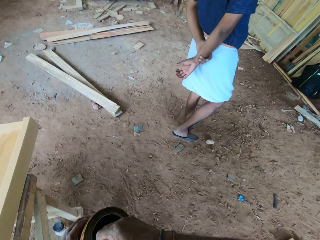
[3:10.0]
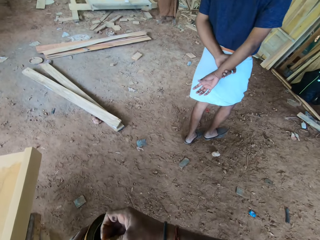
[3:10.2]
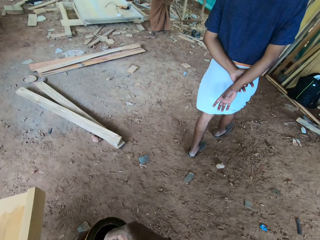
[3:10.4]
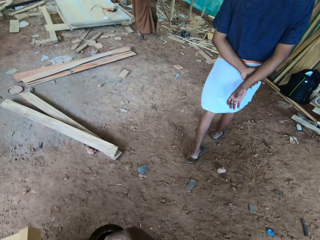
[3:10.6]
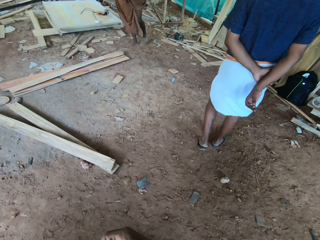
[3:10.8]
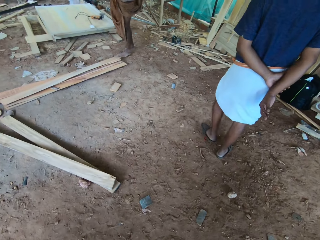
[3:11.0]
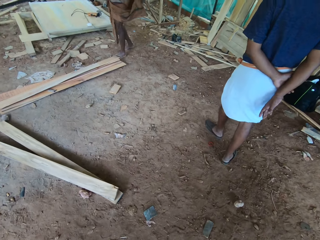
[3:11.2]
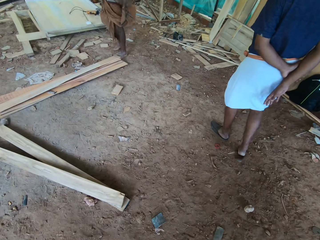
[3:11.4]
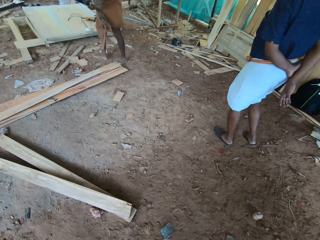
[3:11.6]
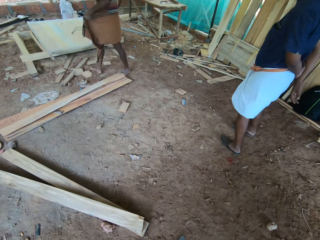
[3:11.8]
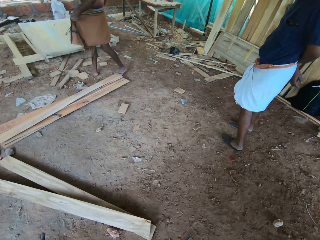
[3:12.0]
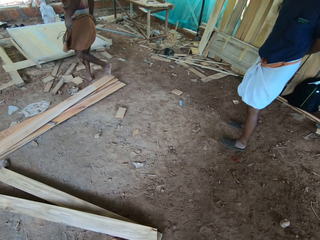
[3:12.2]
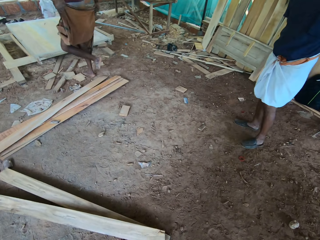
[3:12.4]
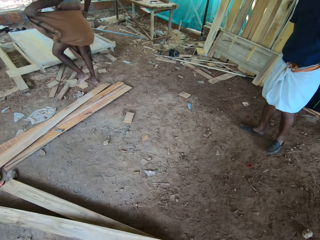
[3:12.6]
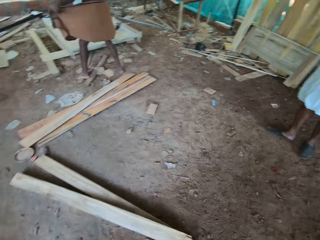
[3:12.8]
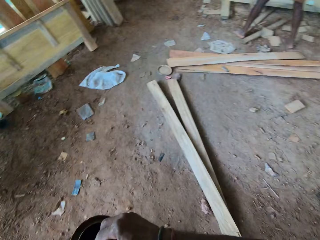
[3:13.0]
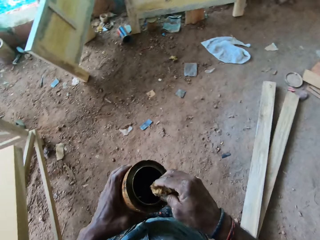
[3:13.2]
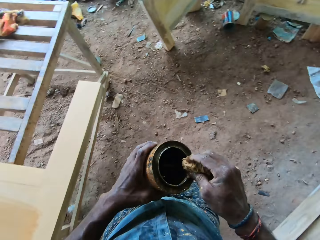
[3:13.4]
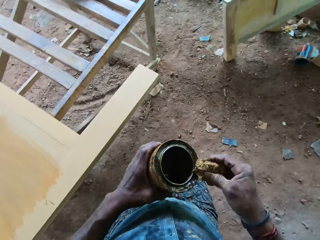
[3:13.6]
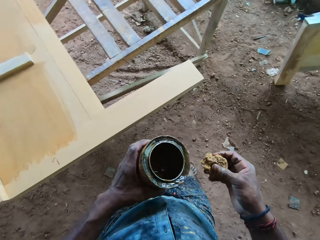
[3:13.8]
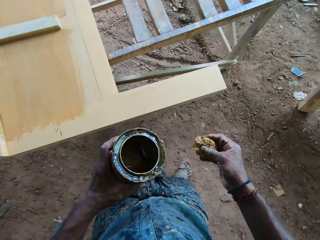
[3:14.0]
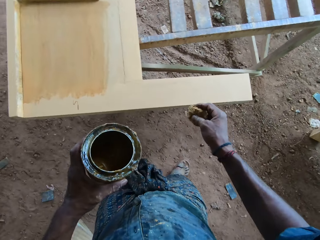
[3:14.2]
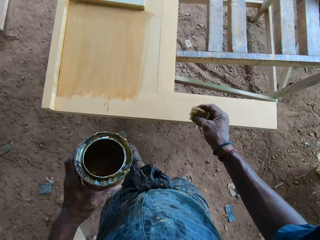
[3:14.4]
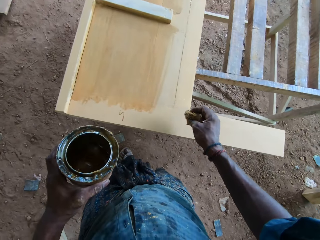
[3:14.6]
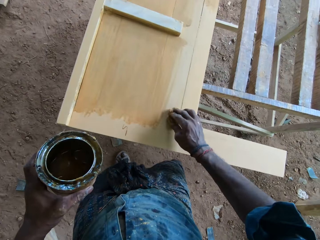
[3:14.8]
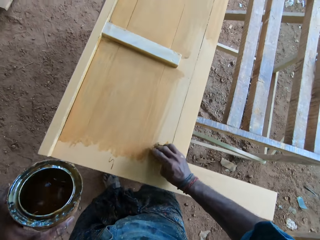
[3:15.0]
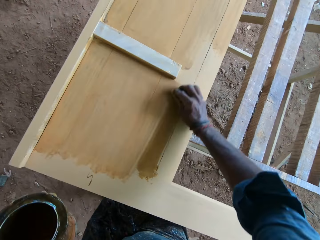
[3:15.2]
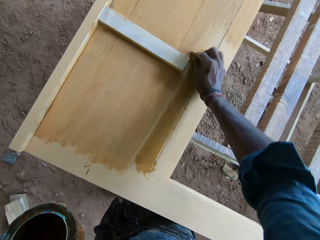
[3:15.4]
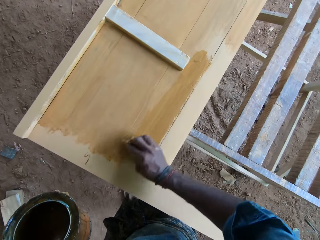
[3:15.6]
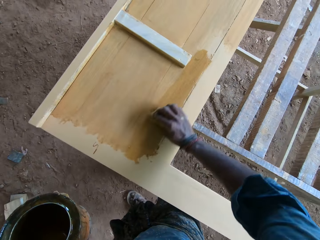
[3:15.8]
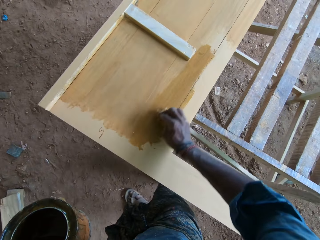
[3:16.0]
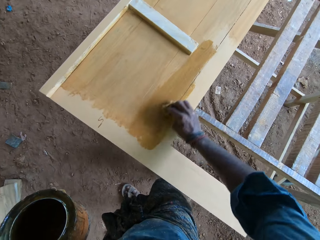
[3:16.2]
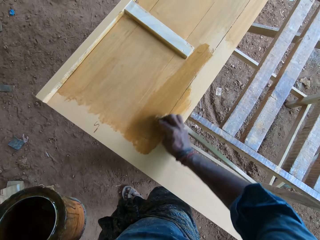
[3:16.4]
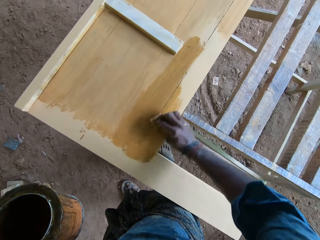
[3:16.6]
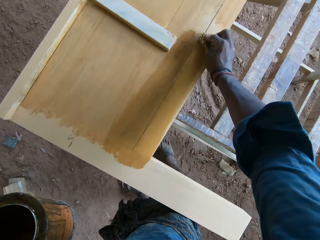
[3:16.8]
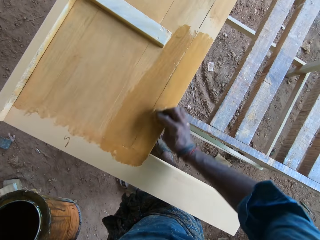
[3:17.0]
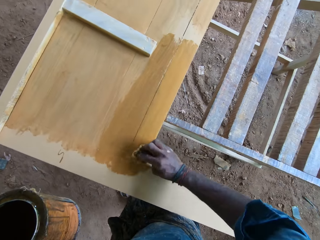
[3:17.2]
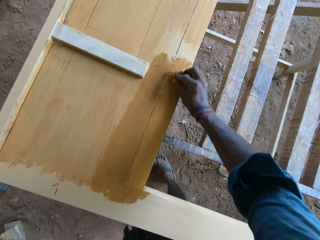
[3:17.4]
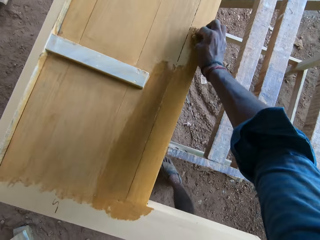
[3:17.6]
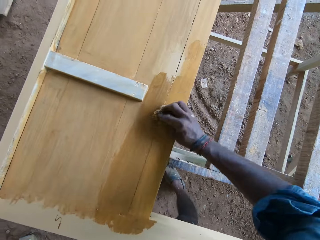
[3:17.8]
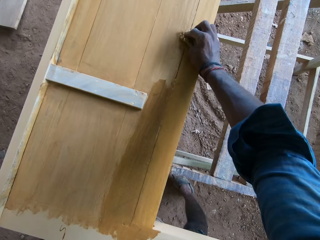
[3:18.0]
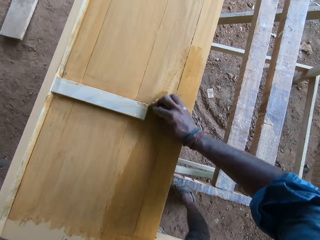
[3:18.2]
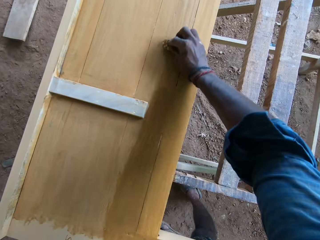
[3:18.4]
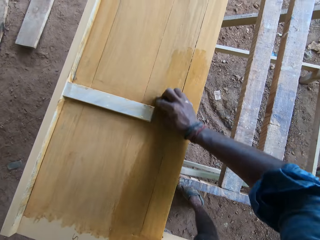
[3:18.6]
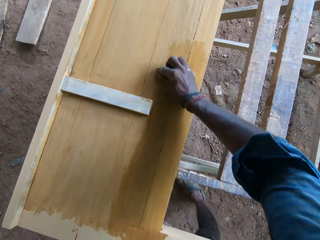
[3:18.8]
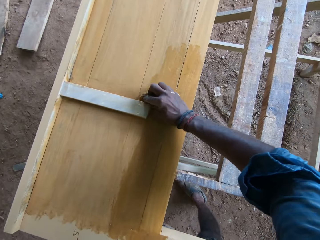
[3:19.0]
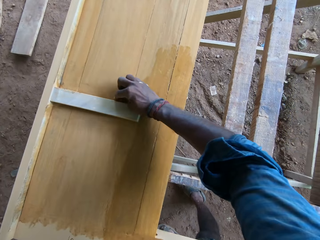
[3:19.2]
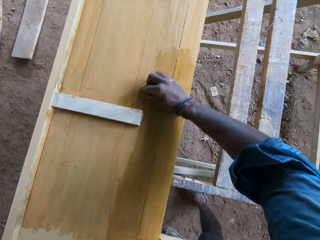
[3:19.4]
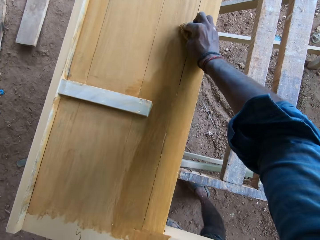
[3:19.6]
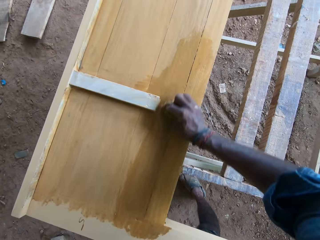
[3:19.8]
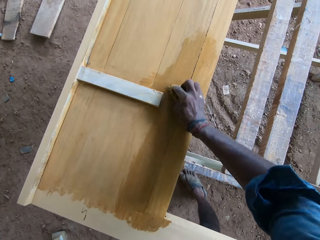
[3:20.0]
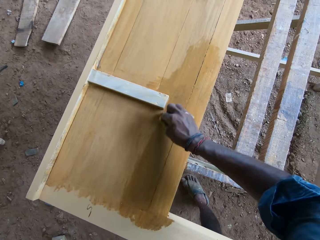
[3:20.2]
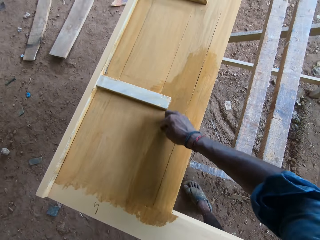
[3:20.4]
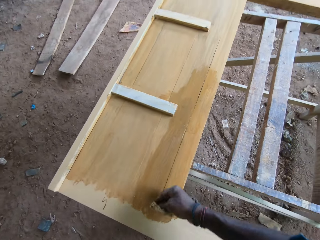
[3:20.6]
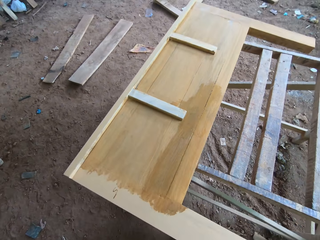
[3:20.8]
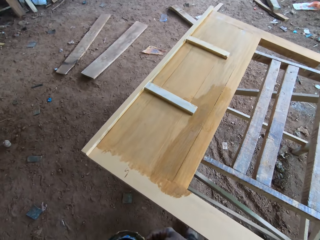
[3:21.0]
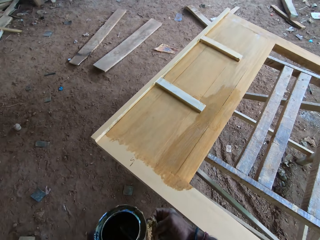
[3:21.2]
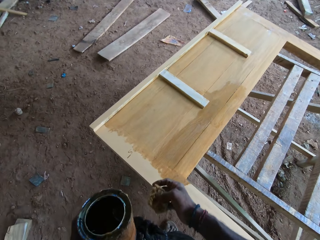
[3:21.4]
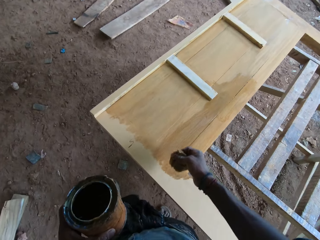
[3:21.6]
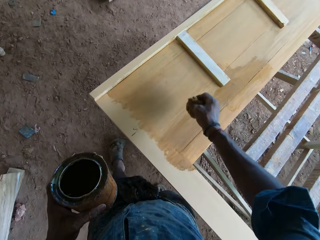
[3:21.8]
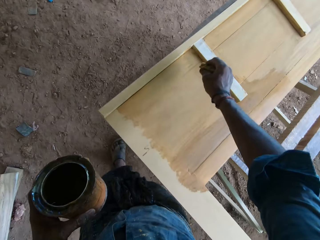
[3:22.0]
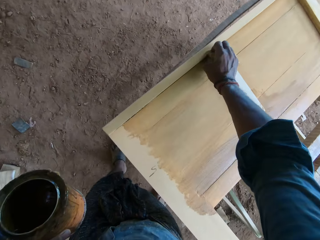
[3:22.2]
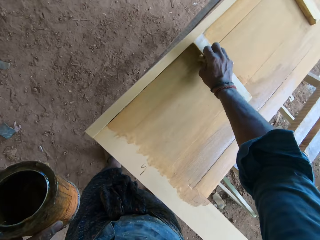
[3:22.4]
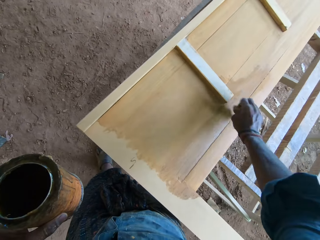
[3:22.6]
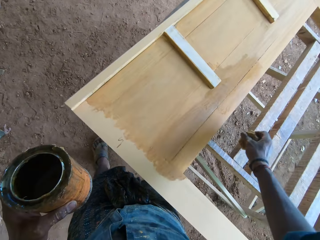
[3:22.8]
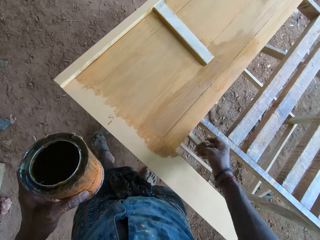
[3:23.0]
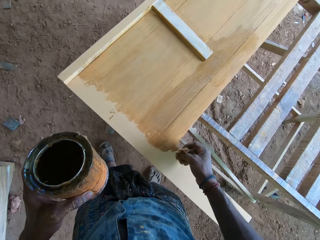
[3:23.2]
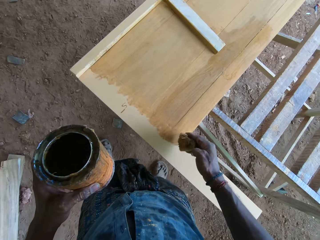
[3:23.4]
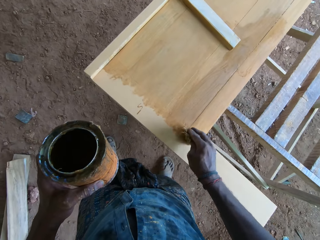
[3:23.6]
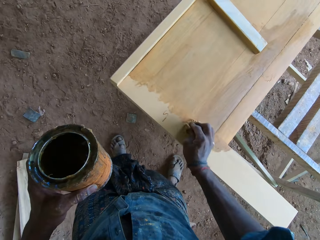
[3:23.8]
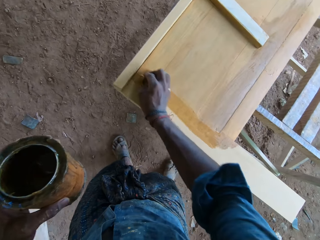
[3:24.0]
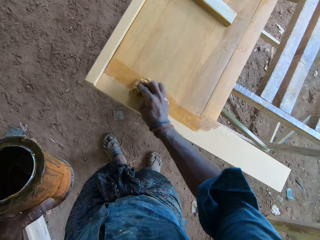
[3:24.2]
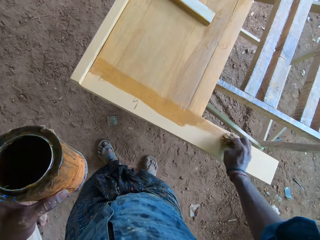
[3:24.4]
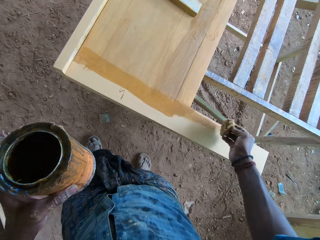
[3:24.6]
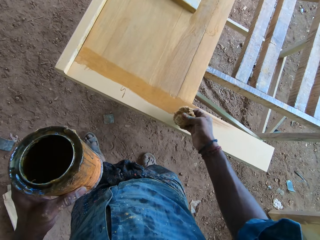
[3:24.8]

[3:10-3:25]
The camera wearer scoops oil with the cotton wool in the paint container. A person walks around the room. The camera wearer dips something in the paint container. They apply oil on the wood board. They talk to another person. They scoop oil with the cotton wool and apply oil on the wood board.

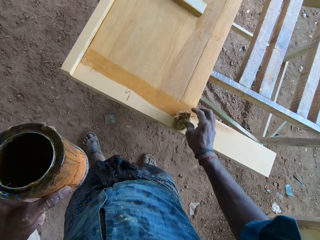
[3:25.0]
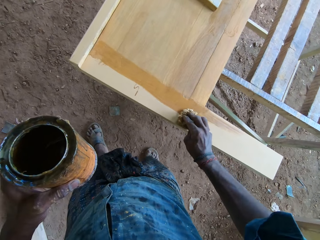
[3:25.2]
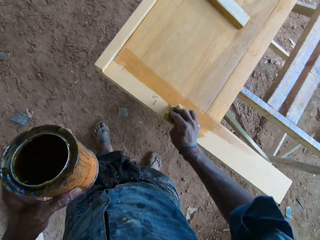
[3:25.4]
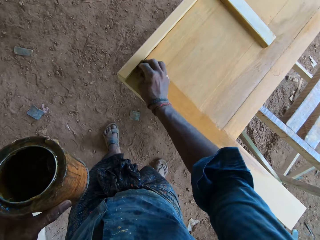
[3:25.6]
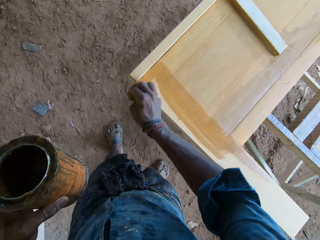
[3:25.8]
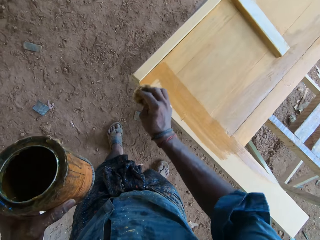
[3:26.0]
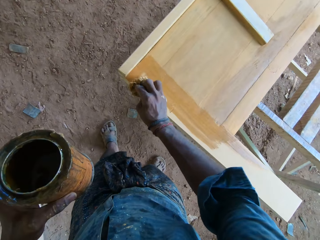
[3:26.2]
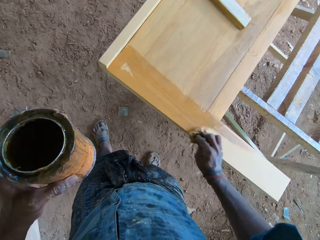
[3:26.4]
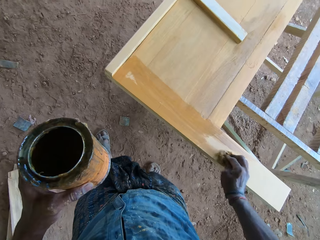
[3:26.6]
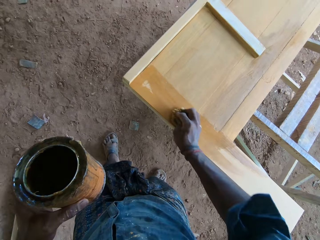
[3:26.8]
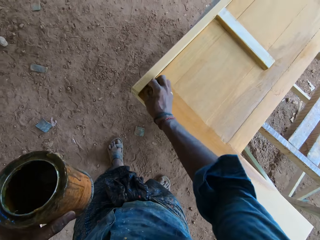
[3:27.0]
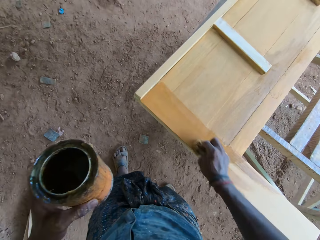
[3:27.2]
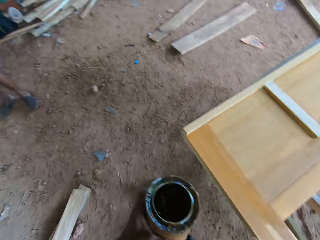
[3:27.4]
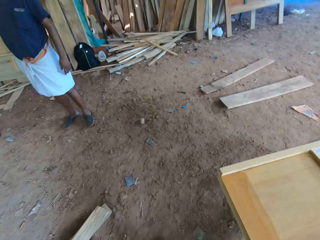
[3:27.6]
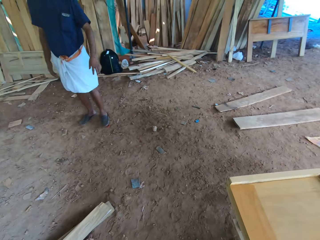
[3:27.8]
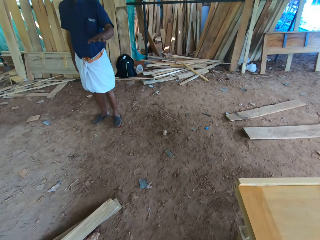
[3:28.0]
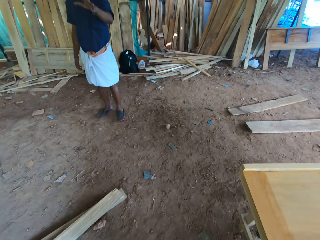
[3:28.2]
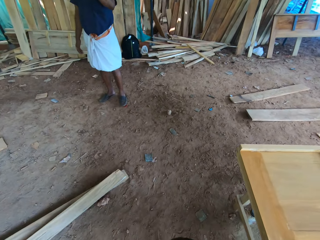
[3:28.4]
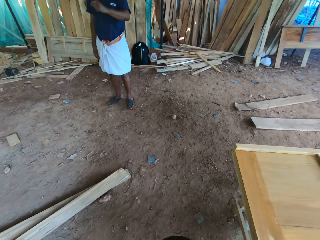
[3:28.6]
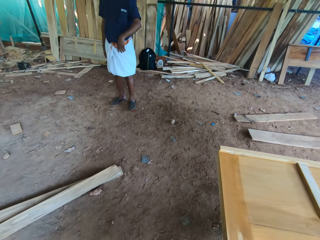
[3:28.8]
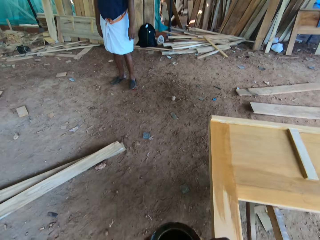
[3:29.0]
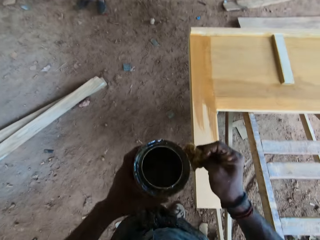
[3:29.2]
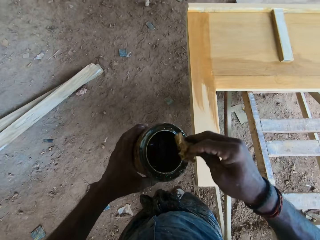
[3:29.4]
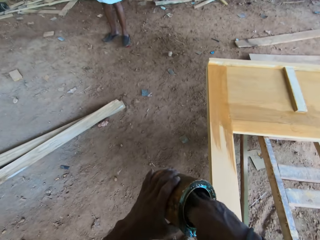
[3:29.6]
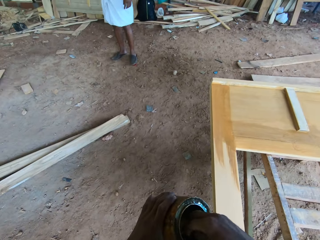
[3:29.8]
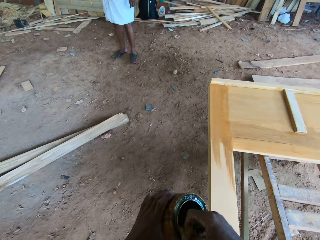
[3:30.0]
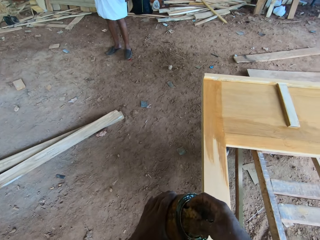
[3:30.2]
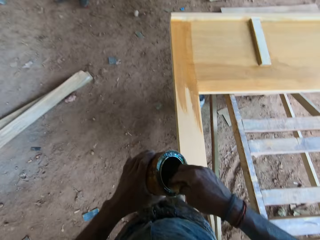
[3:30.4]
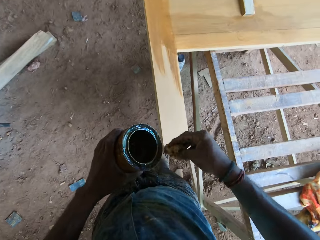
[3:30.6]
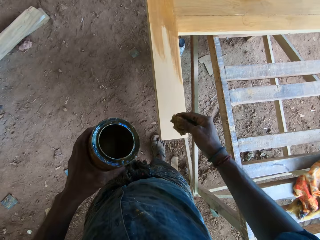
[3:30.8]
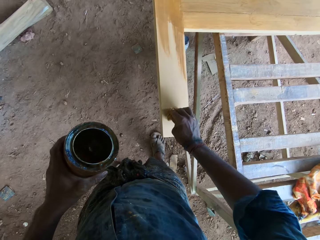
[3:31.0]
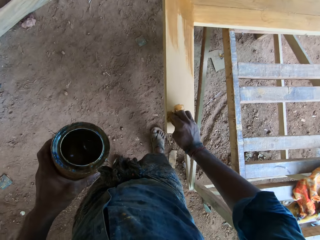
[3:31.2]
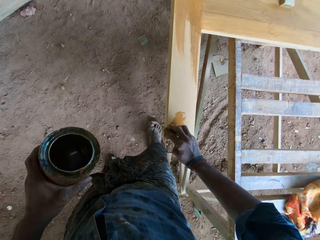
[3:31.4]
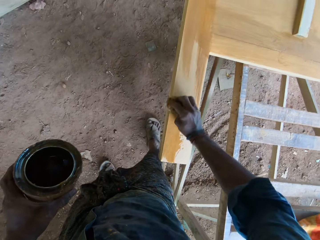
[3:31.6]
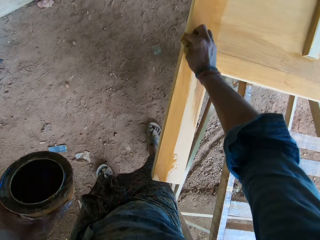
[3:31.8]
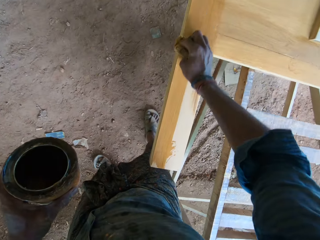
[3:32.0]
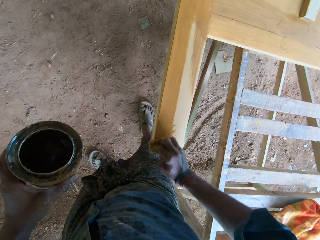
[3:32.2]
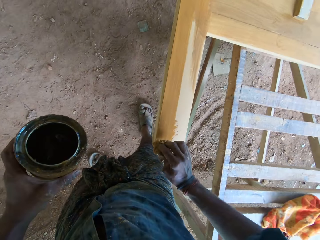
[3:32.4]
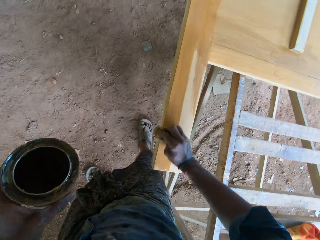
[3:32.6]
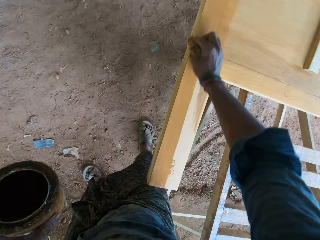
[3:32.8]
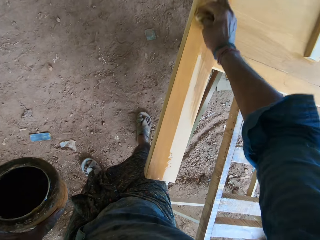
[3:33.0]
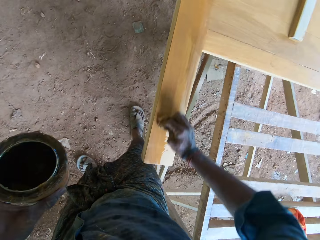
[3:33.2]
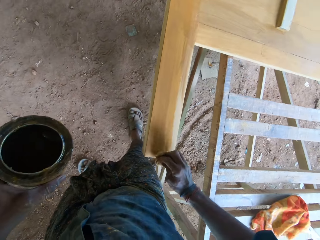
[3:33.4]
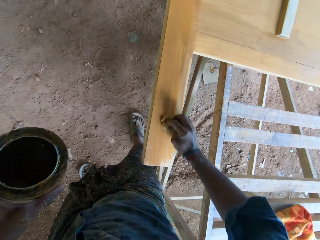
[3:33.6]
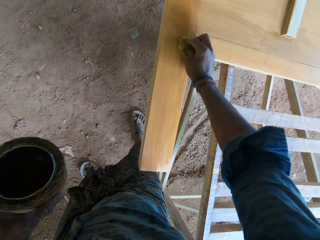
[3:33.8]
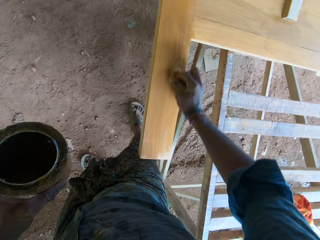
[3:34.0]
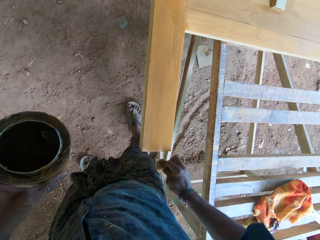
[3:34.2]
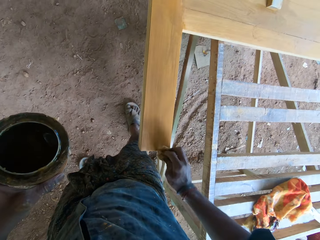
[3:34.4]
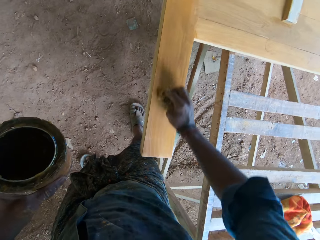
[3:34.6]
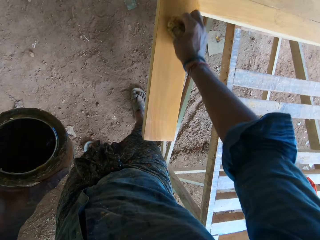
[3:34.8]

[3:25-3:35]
The camera wearer looks aside. They talk to a person. They scoop oil with the cotton wool and apply oil on the wood board.
